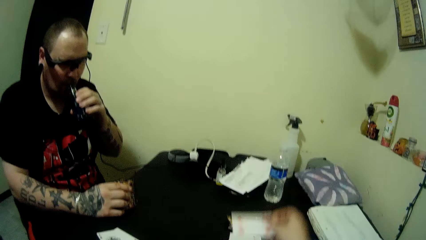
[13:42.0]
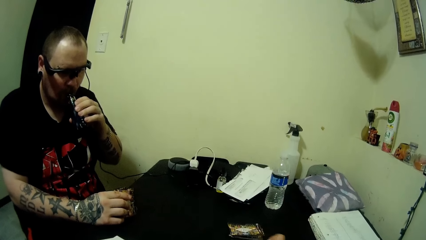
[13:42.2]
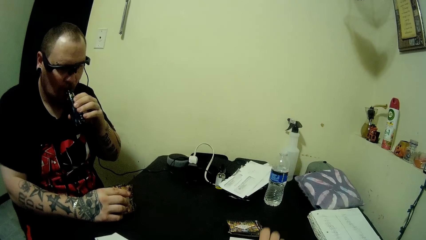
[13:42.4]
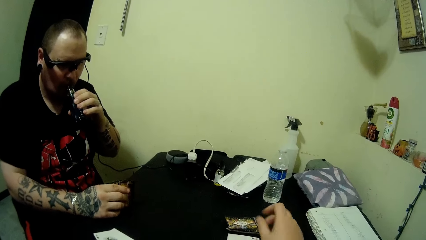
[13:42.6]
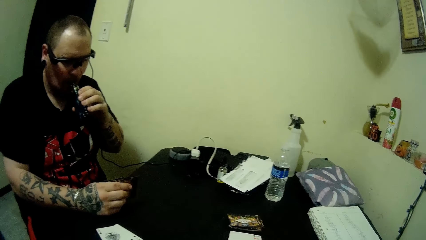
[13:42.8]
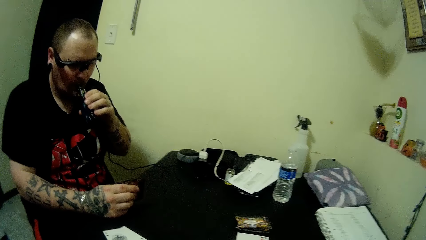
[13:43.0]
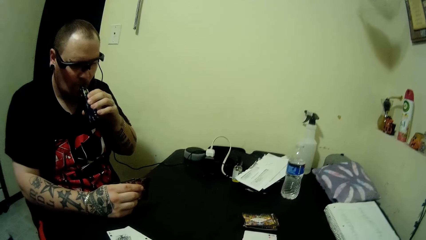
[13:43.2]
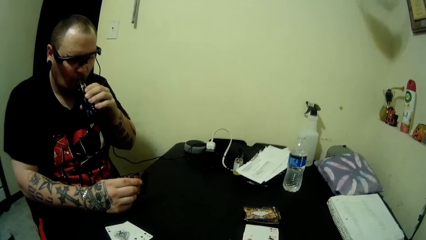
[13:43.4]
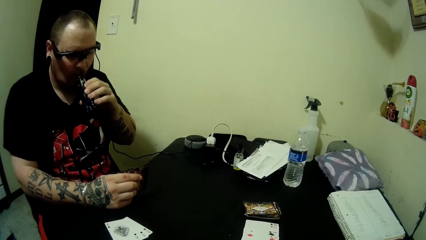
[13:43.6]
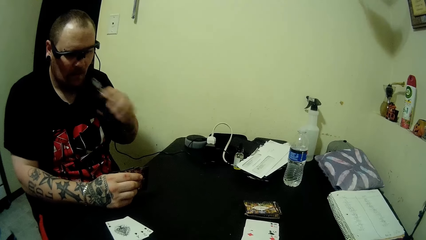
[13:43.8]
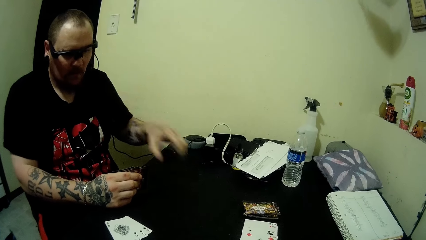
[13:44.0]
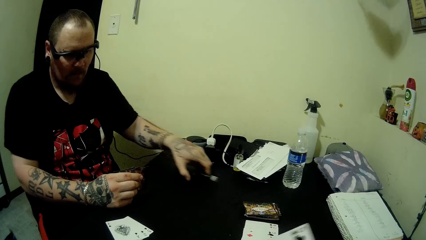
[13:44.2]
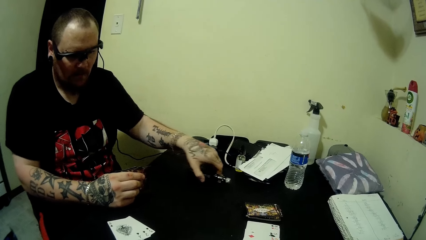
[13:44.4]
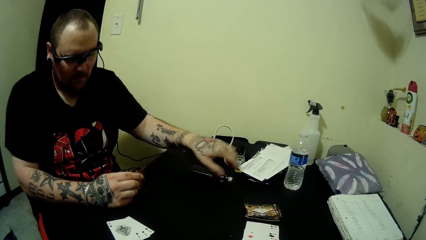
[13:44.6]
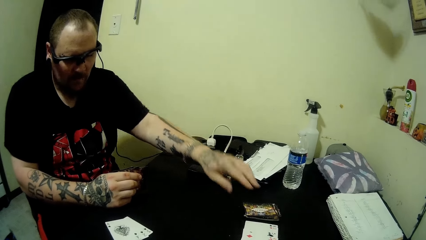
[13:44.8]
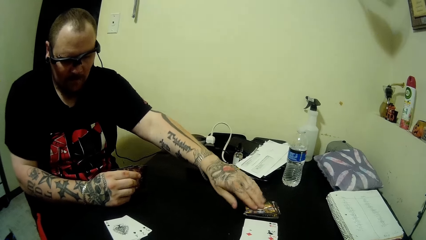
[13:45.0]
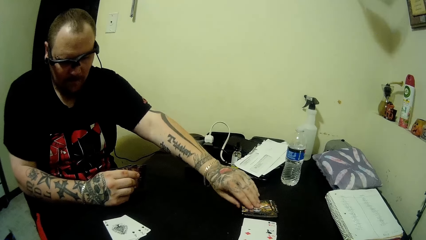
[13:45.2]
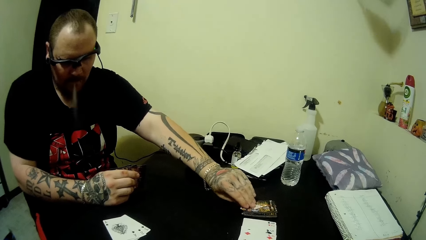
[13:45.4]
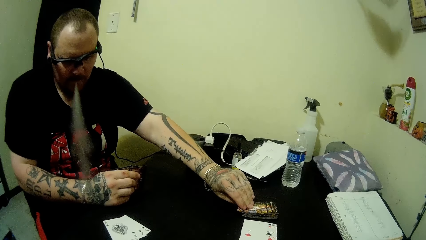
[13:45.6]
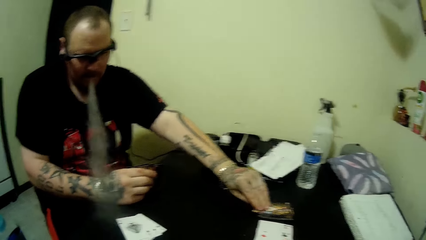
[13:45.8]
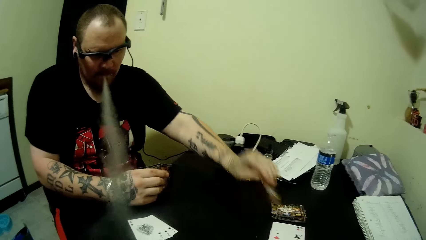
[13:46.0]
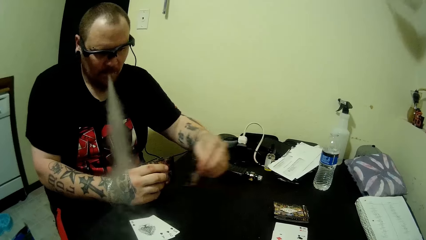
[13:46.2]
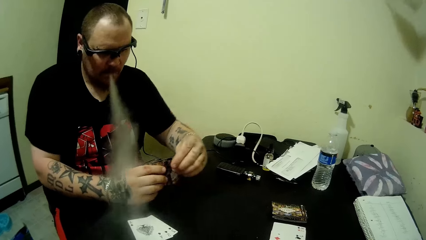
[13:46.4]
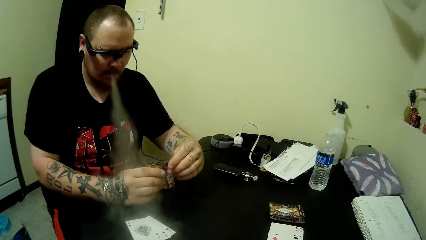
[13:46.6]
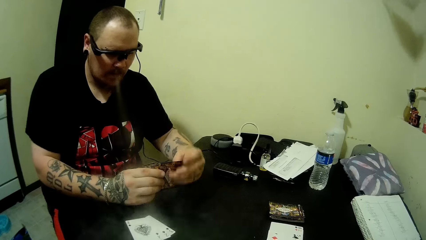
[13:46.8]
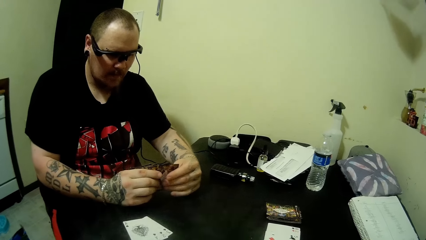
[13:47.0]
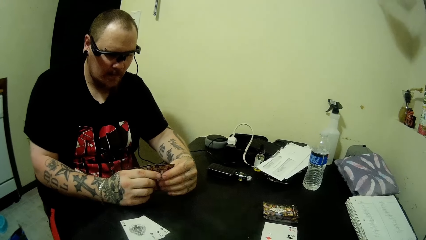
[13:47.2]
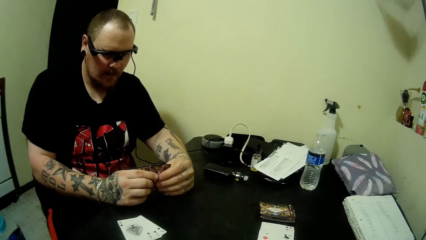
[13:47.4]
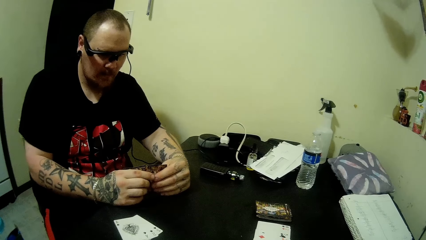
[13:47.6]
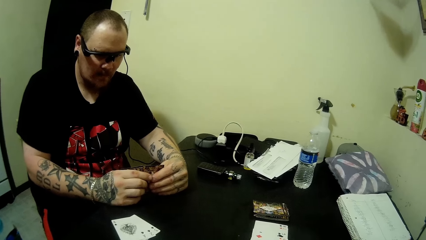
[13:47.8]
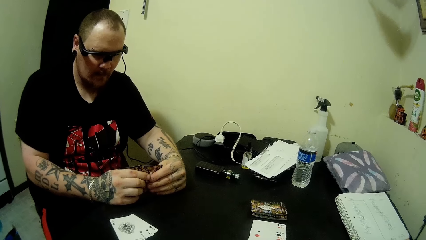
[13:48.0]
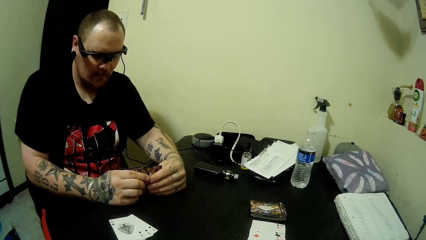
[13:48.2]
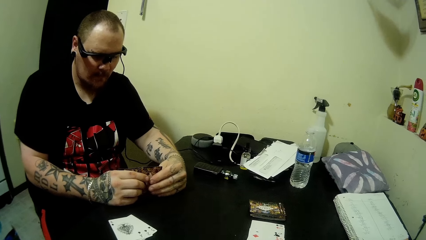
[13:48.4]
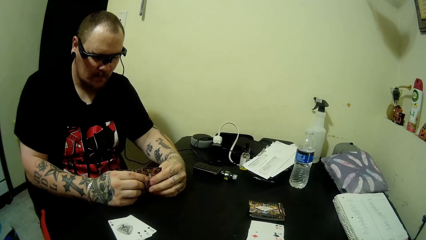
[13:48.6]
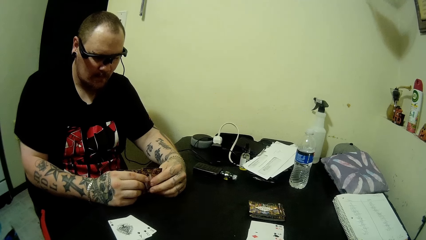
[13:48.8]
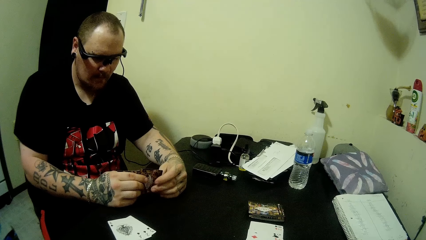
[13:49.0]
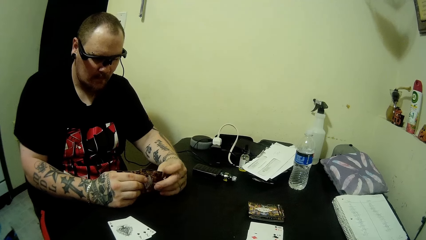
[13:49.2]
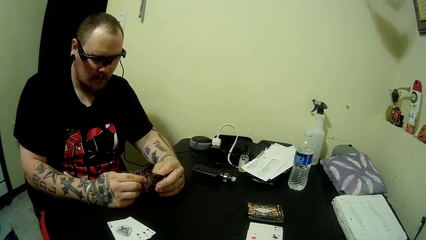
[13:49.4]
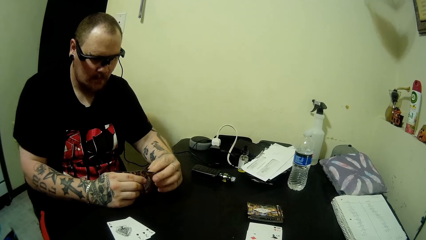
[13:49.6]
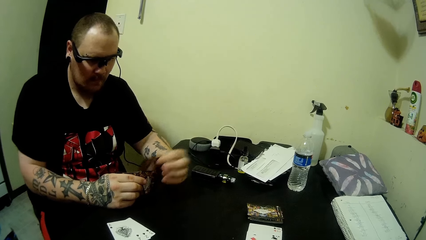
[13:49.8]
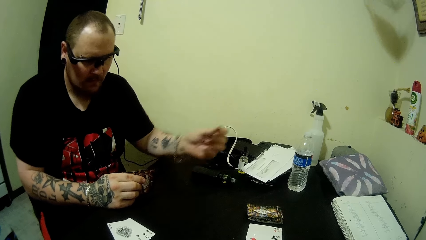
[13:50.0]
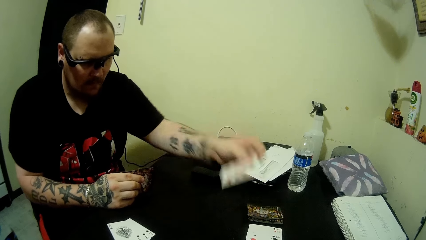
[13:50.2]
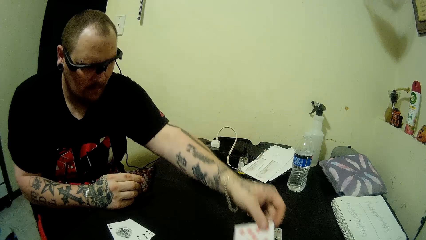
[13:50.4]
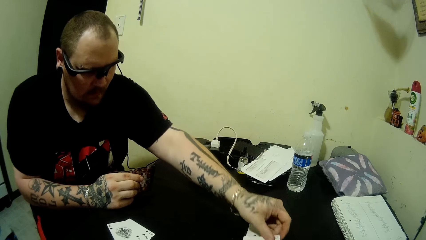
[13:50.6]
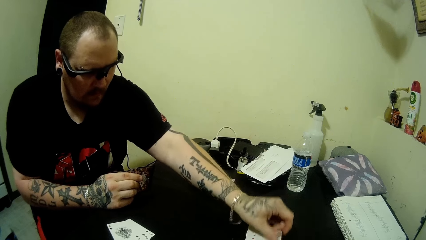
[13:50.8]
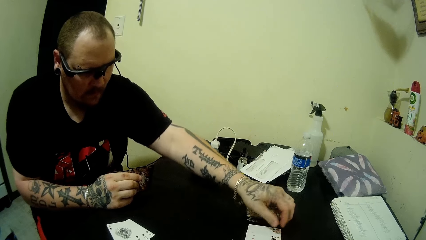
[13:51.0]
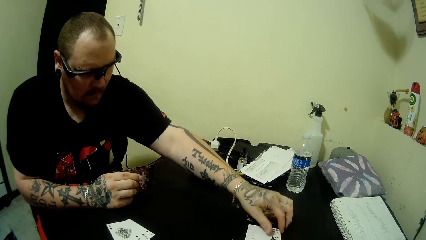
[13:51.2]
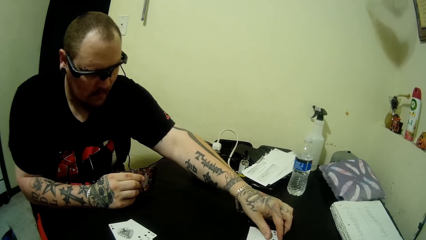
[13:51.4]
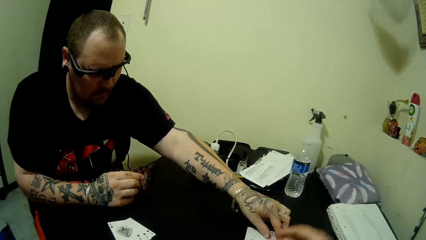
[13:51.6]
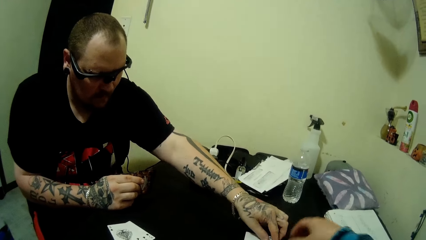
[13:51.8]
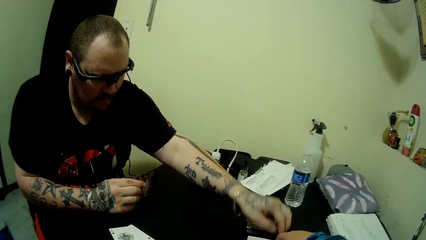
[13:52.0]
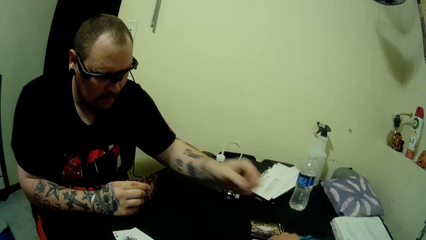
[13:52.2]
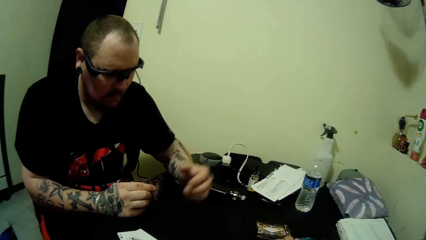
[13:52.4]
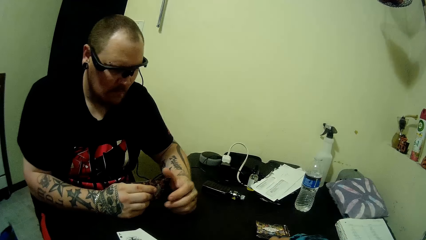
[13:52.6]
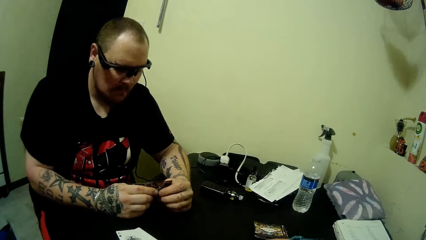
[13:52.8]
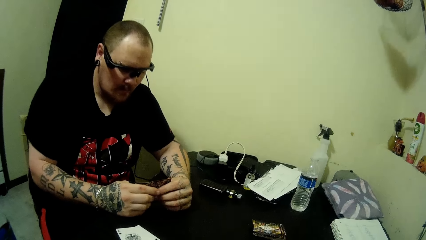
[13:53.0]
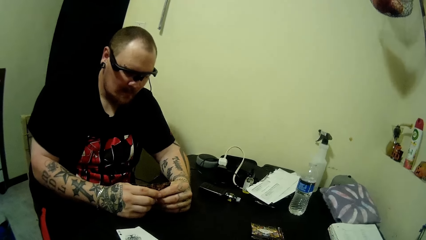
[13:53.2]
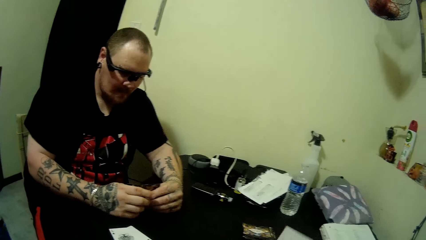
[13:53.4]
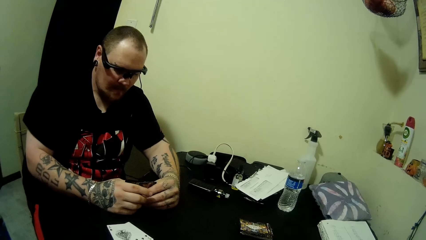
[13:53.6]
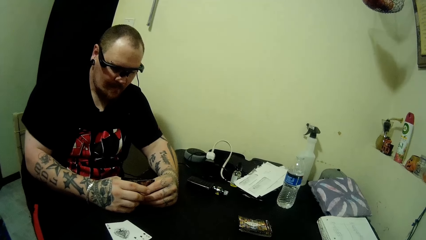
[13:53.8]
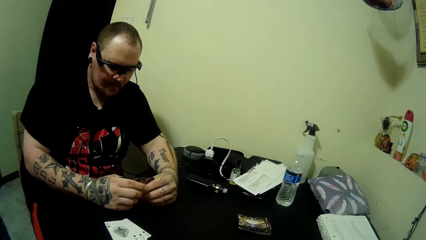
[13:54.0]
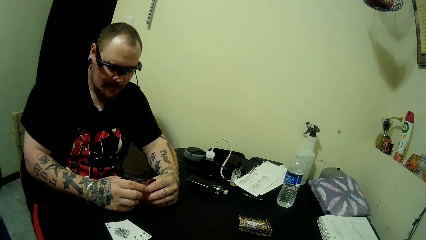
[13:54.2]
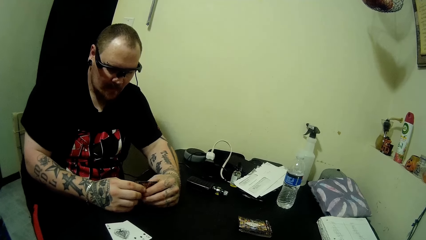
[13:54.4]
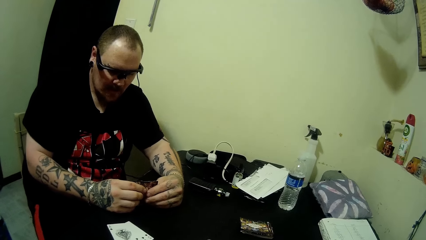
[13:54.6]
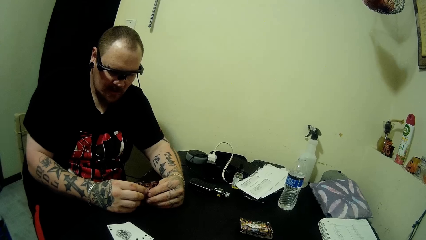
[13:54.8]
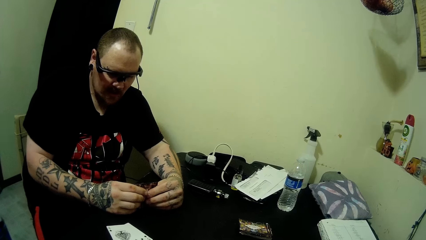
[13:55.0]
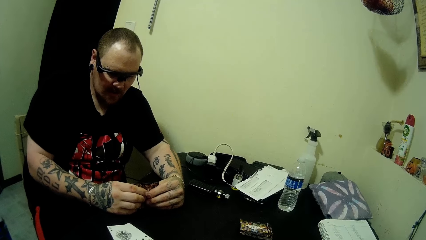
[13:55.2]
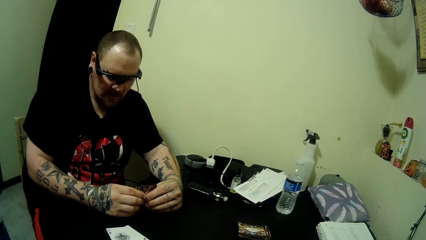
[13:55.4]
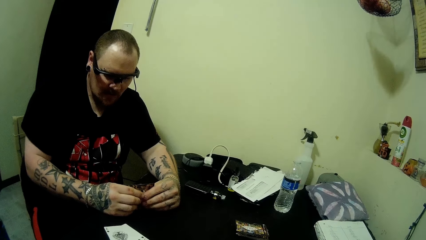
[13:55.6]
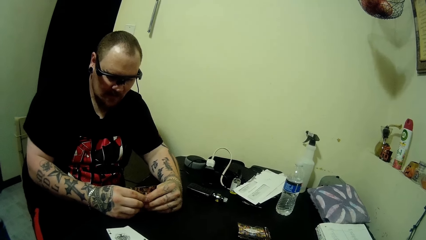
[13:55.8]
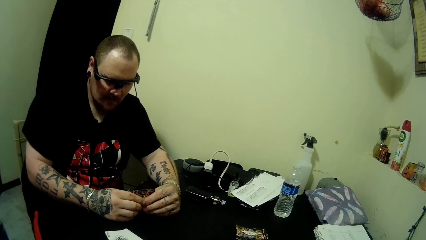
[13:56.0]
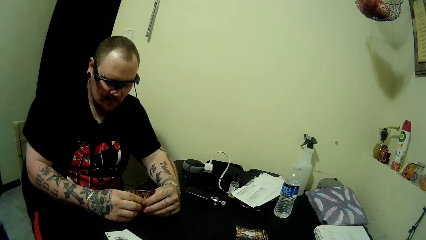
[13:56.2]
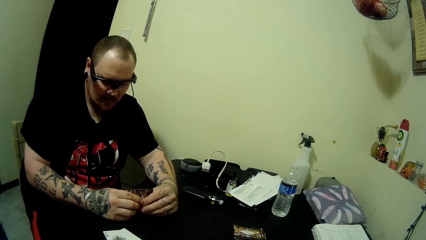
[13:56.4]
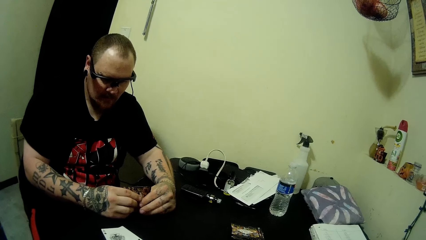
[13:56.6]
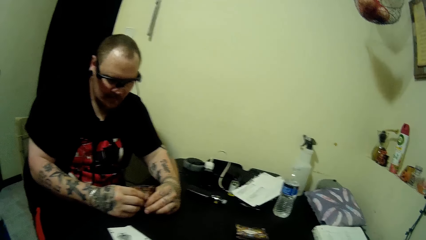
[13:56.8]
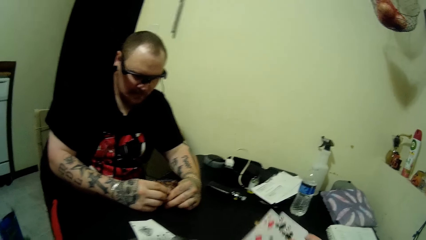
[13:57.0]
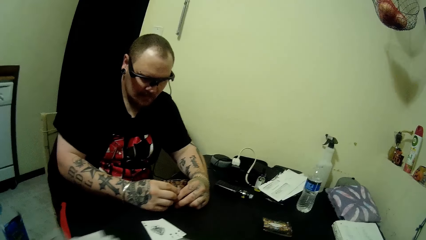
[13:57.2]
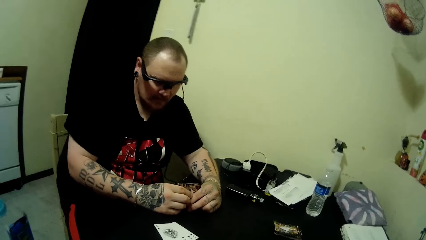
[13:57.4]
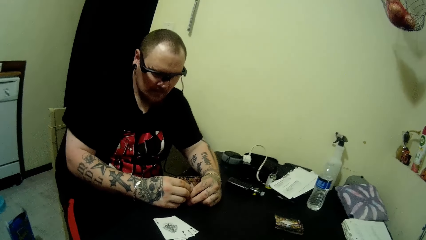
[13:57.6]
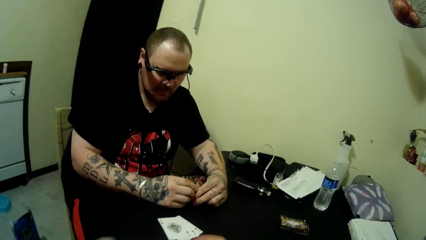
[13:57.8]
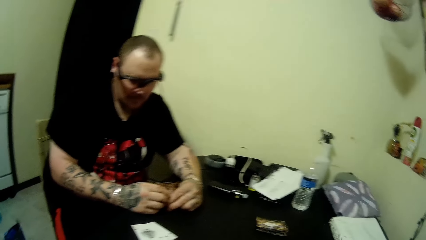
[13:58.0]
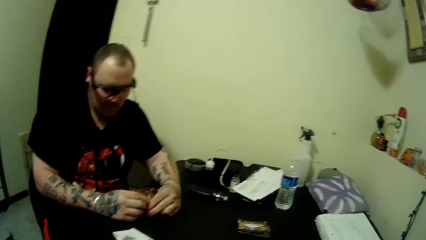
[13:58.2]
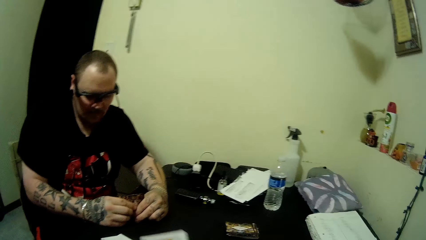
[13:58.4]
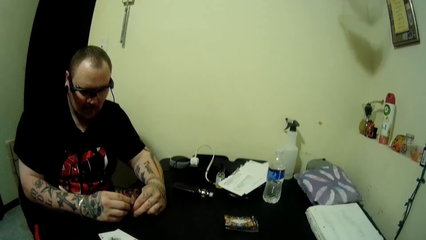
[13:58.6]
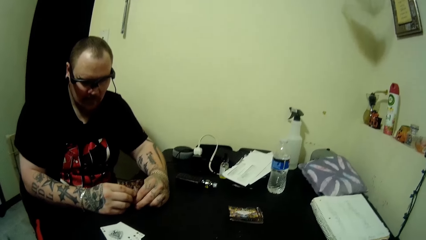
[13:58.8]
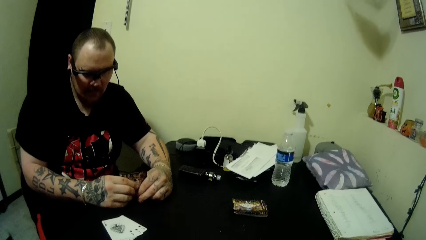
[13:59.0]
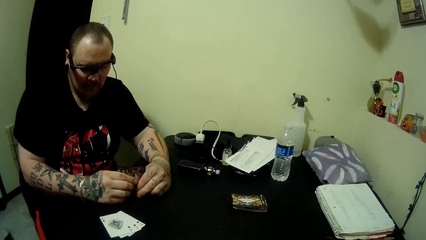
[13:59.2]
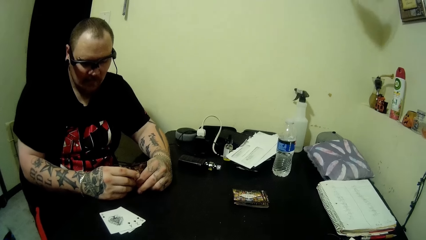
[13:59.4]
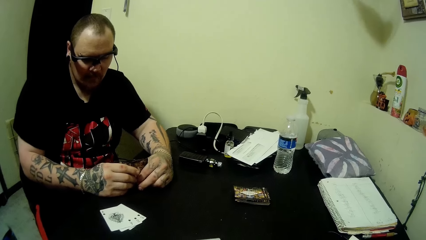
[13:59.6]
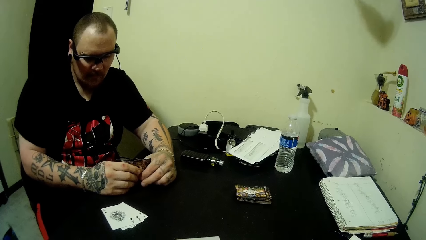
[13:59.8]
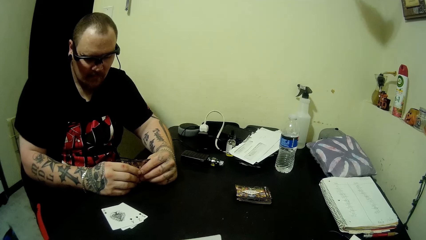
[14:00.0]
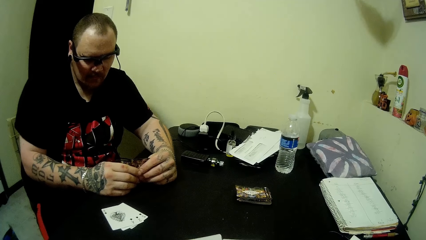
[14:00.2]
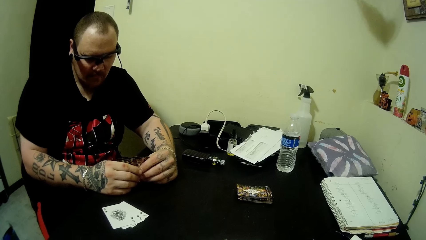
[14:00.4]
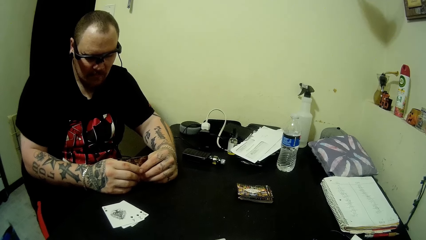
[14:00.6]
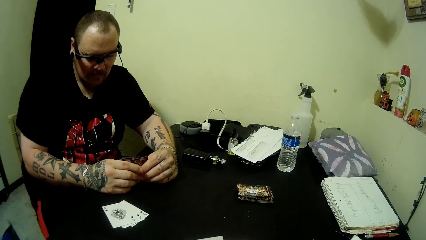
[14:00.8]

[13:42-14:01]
The camera wearer drops a card on the table. A man drops the vaping device or bottle of tobacco on the table. The man picks up a card on the table with his left hand. The man drops a card on the table. The camera wearer picks up a card on the table with his right hand. The man looks at the play card. The camera wearer sighs and moves his hand.
